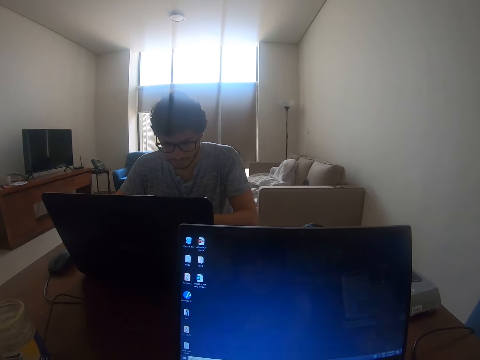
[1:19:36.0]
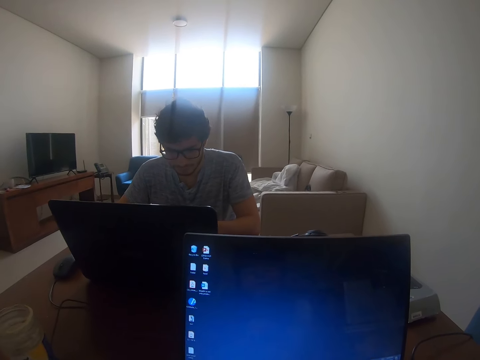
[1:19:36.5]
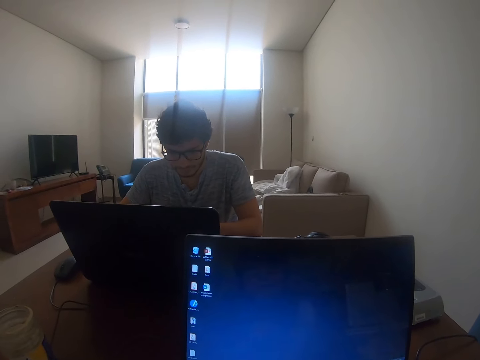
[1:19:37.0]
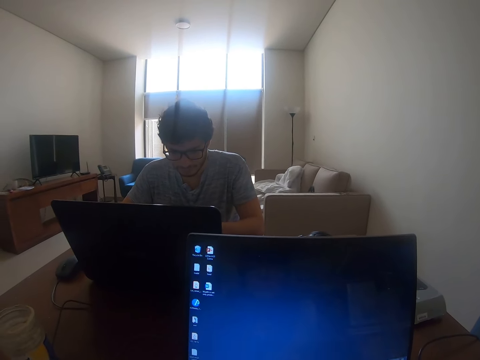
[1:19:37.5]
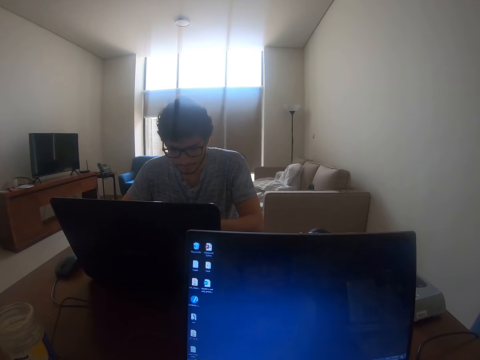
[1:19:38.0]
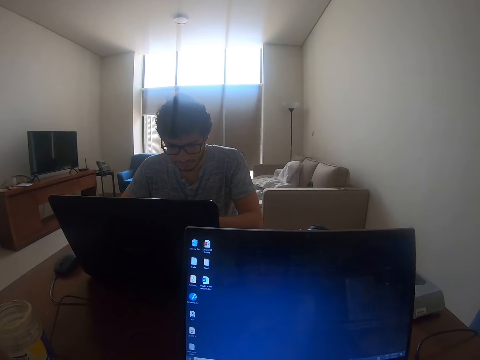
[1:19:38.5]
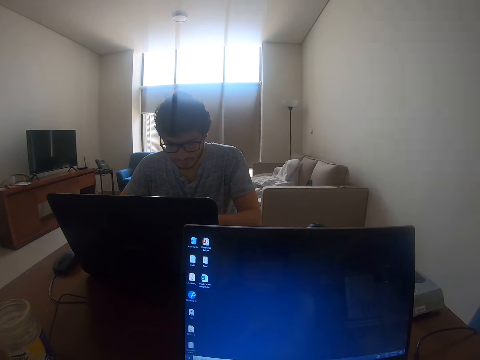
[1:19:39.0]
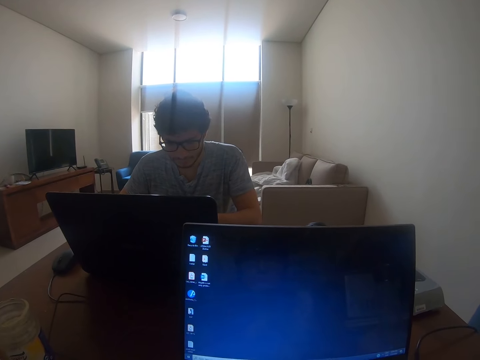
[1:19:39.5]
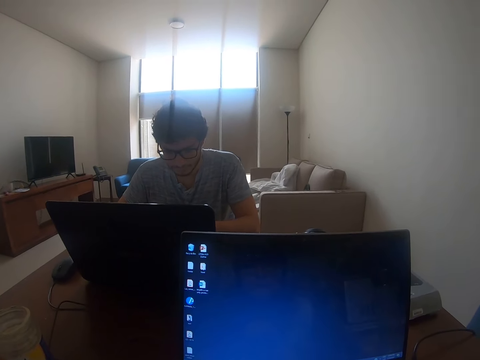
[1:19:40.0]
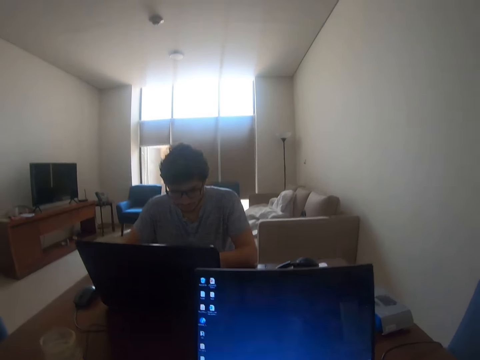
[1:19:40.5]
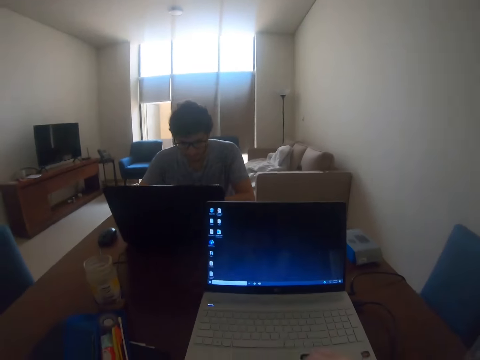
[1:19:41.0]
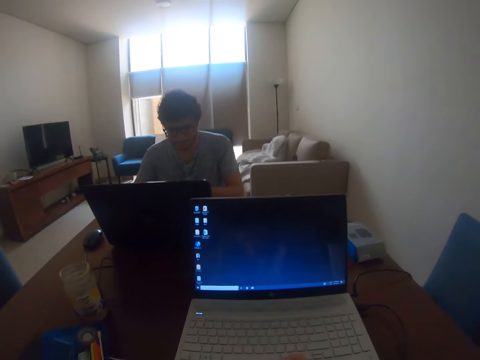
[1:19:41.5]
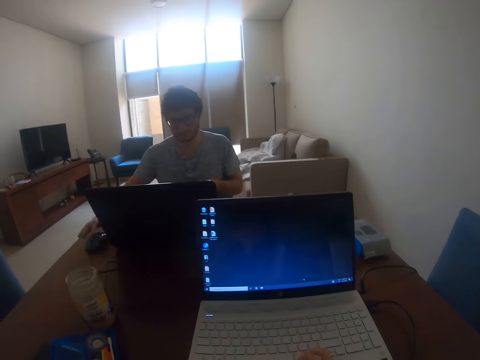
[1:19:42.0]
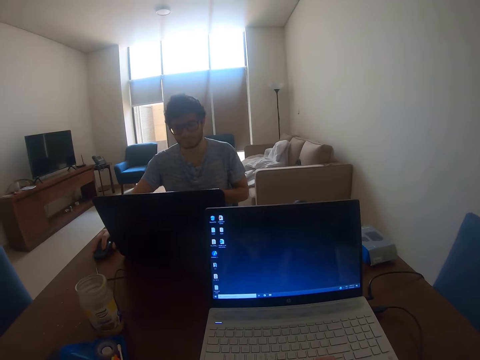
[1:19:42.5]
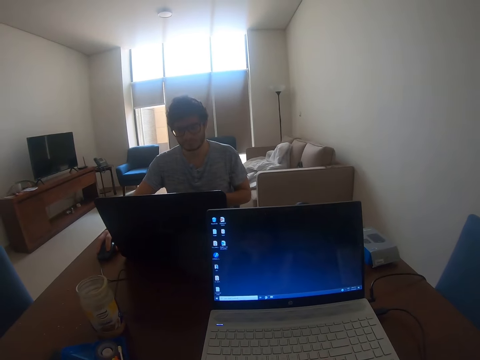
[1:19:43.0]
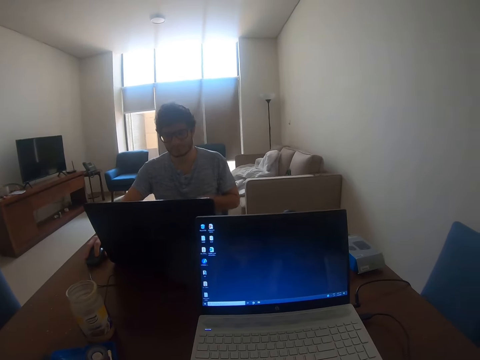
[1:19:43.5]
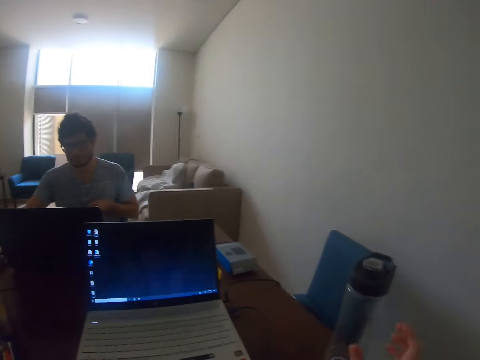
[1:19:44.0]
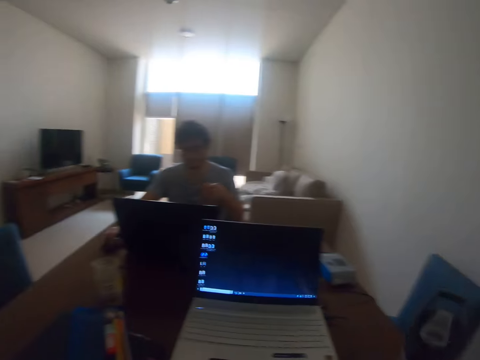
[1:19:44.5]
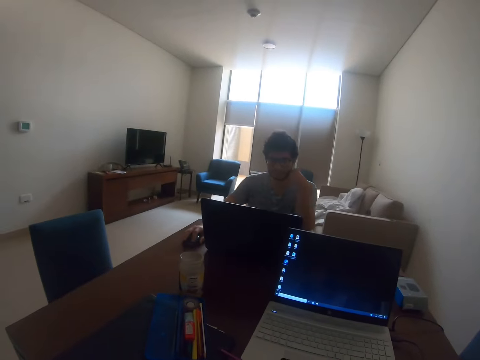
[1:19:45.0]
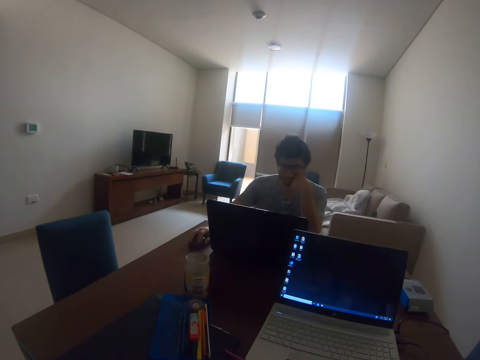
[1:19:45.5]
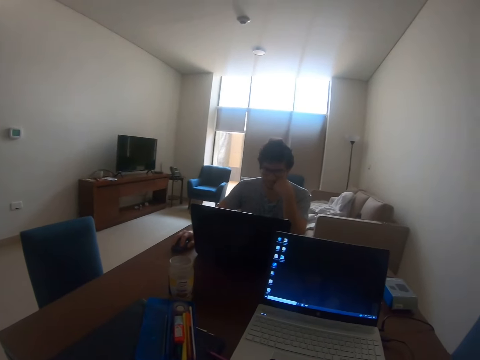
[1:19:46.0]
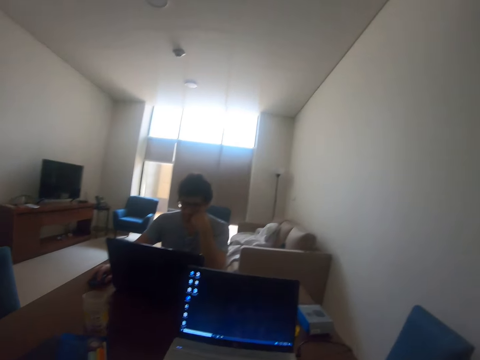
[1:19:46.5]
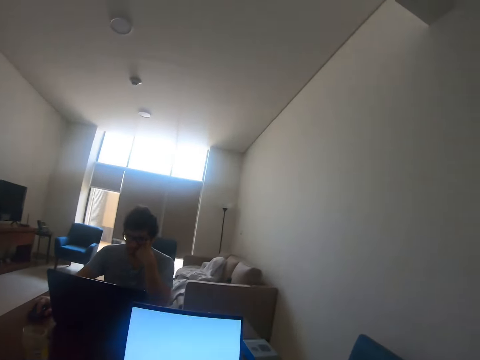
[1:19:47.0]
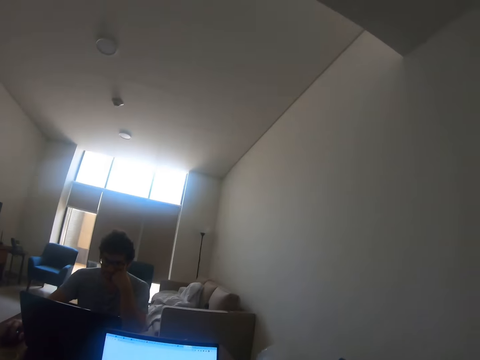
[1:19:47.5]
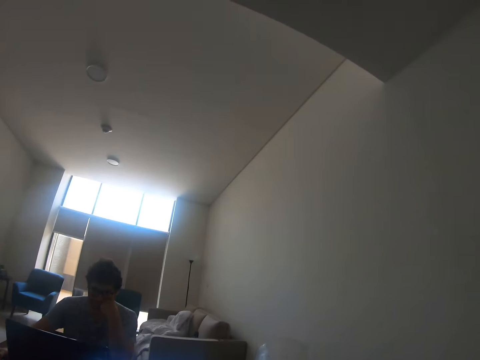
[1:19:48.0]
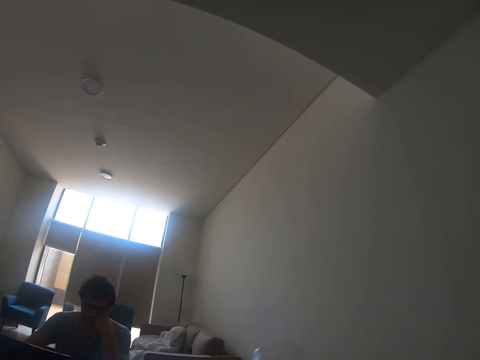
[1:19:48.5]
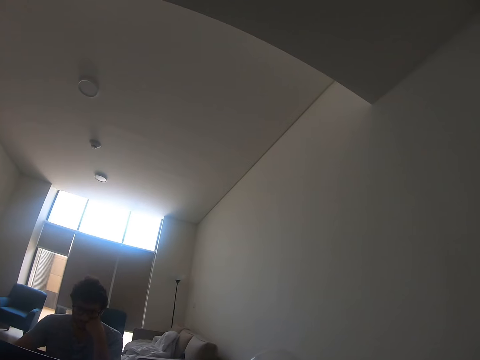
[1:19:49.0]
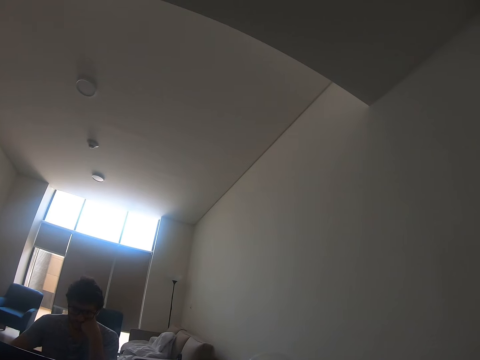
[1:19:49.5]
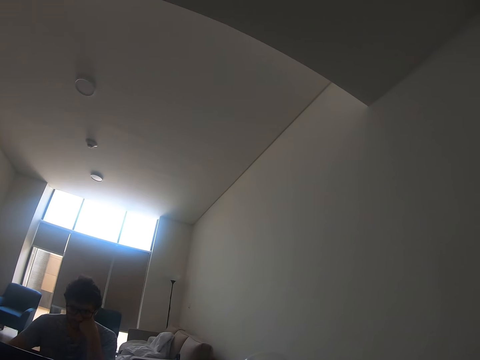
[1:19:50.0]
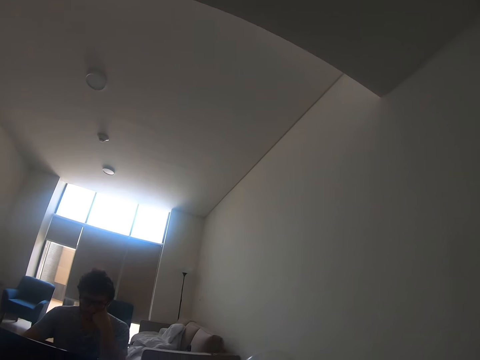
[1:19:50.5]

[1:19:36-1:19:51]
The camera wearer operates a laptop. They pick a bottle of water from the table. They drink water.

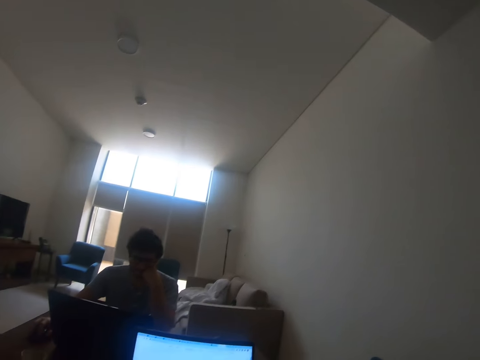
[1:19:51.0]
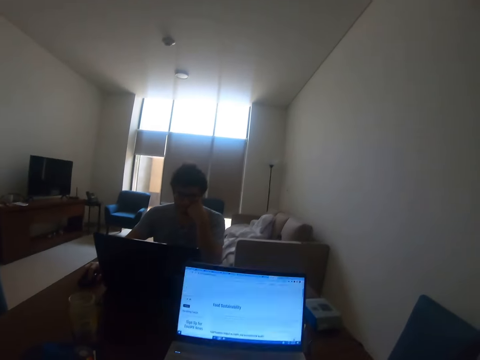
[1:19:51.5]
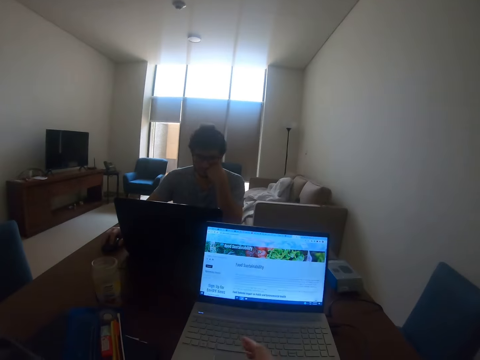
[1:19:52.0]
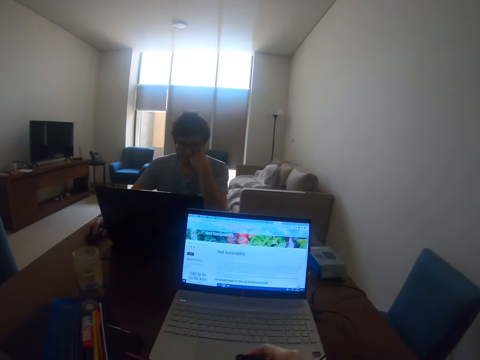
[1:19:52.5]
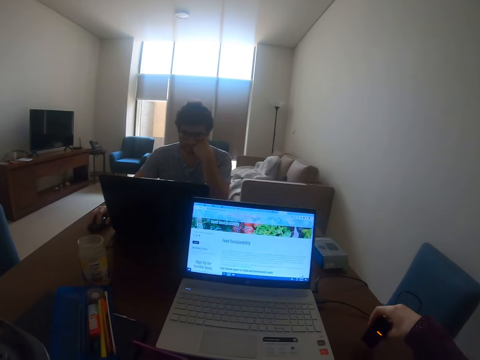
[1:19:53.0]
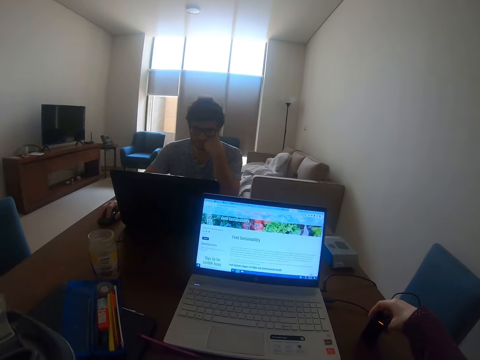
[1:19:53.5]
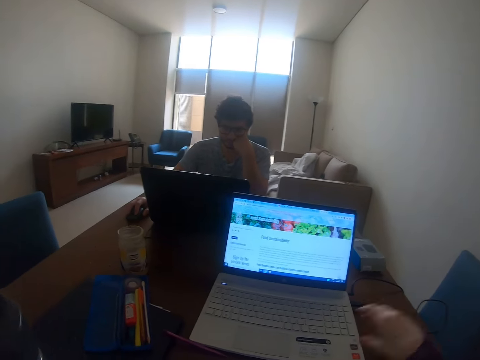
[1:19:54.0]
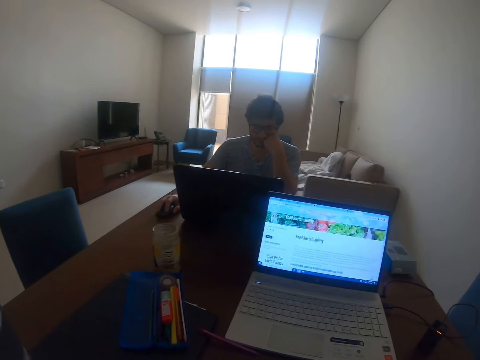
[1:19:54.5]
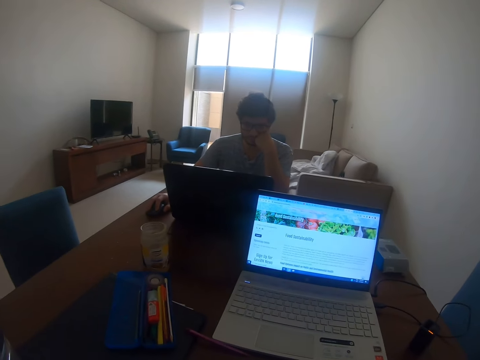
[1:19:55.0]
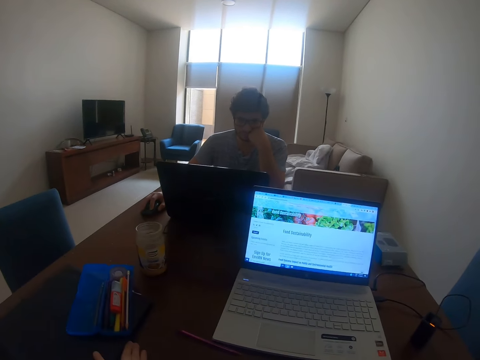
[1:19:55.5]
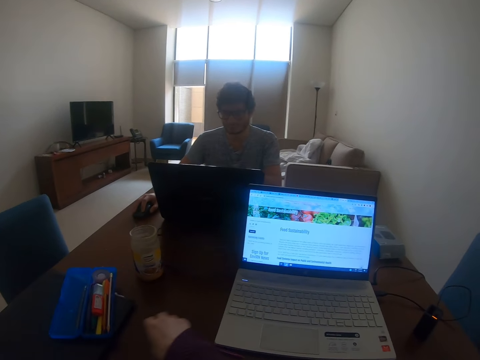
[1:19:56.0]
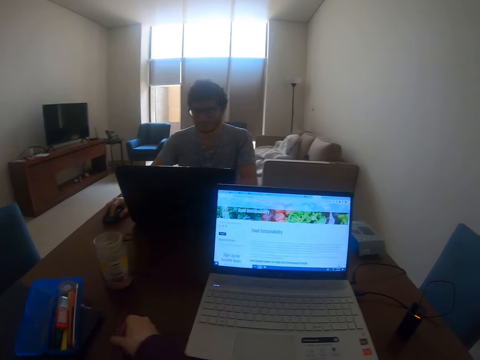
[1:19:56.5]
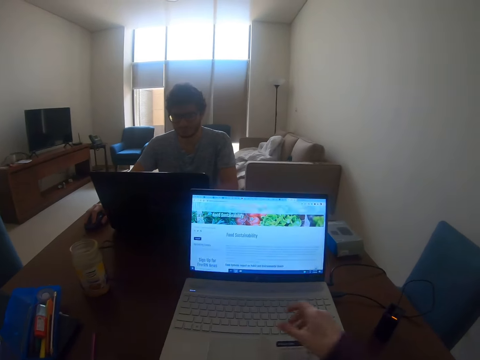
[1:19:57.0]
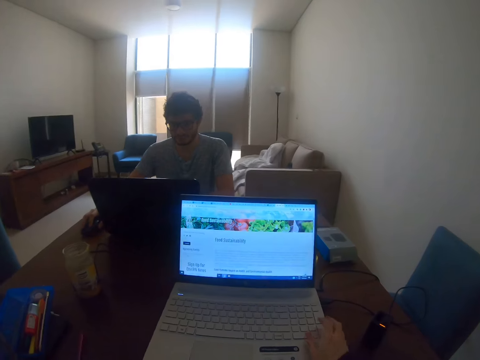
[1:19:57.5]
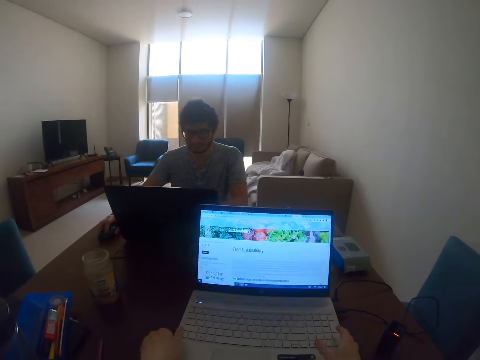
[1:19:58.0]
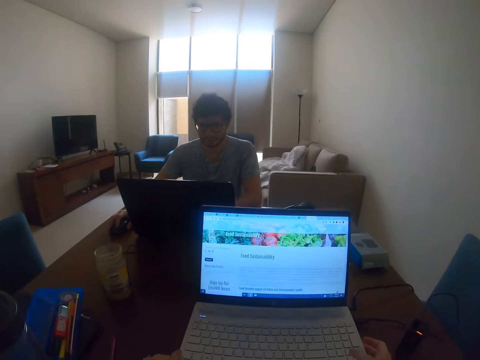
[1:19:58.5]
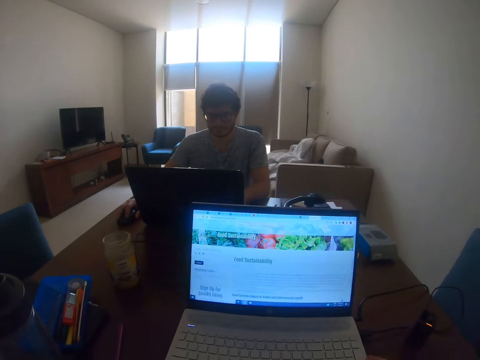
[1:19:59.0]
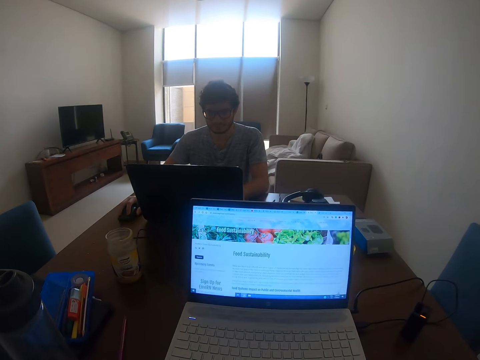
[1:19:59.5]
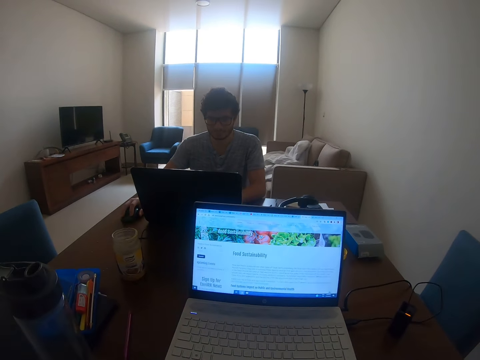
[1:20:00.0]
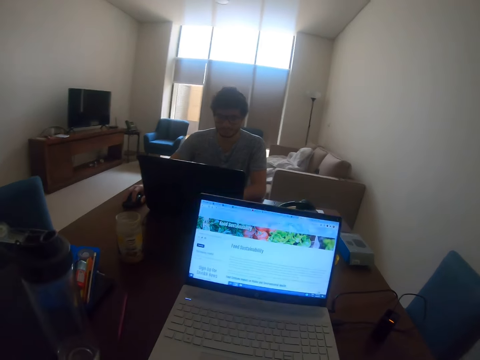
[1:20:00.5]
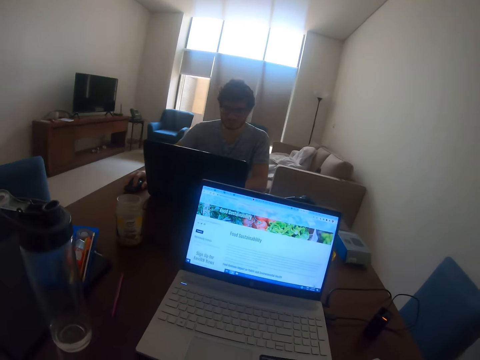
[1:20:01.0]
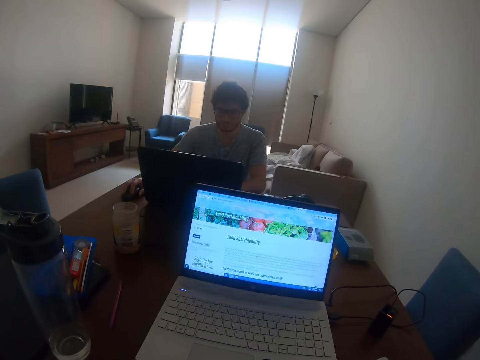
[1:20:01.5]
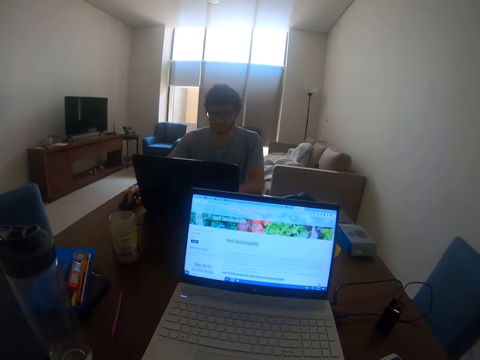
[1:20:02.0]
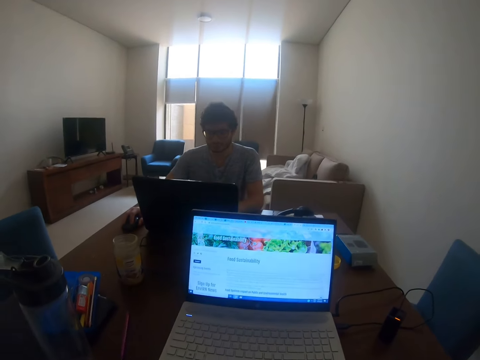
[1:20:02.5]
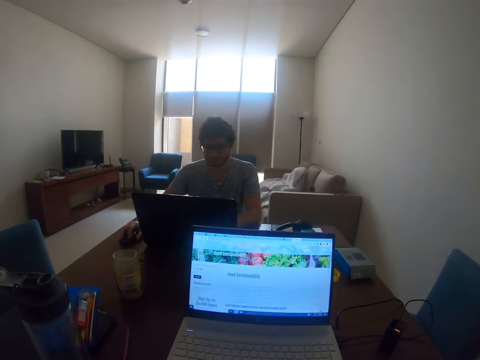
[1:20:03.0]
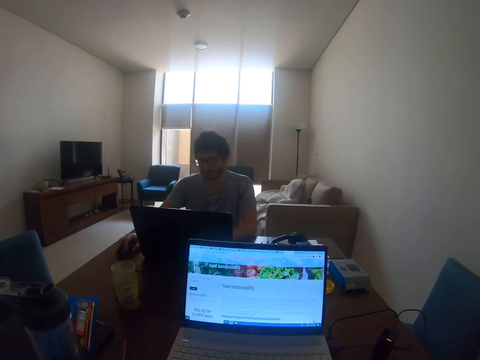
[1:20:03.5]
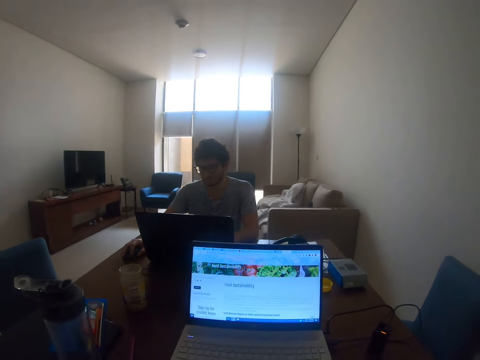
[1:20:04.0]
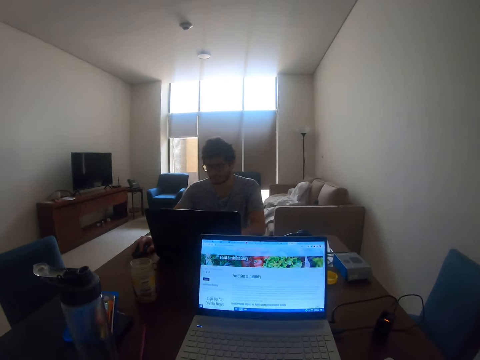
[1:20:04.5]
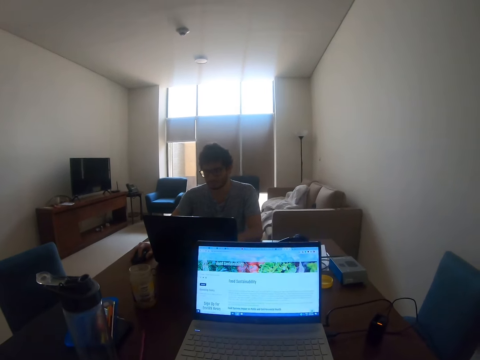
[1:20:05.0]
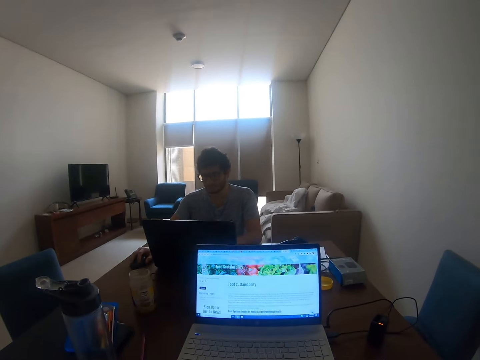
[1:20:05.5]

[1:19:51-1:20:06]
The camera wearer scrolls through the laptop using a mouse. They put down something. They move a book. They move the bottle of water on the table. They move a pen. They move the laptop on the table with hands. They stare at the laptop.
